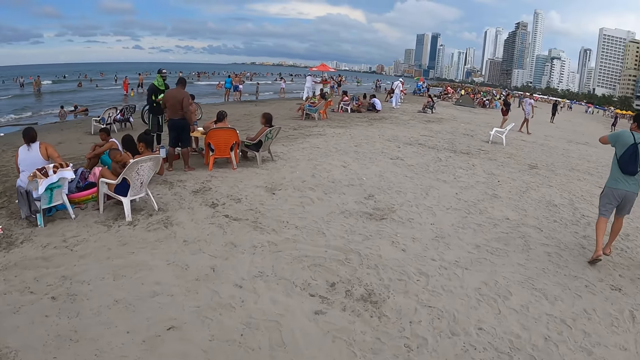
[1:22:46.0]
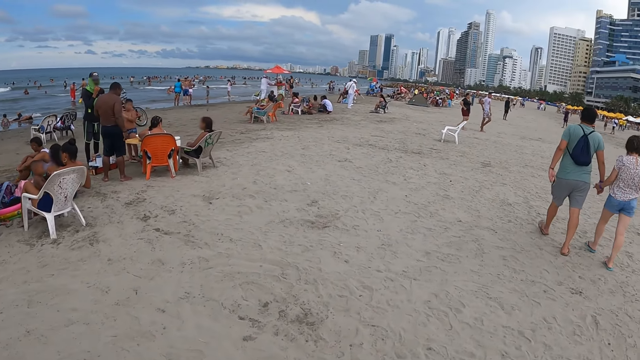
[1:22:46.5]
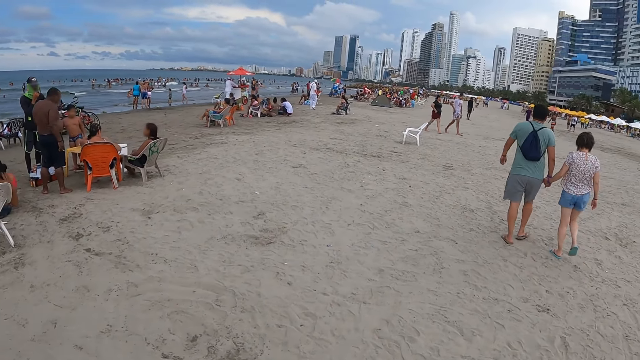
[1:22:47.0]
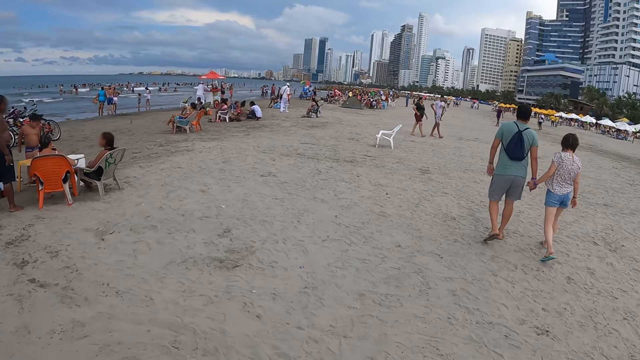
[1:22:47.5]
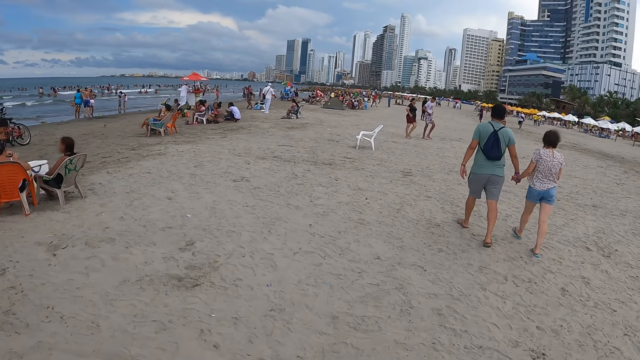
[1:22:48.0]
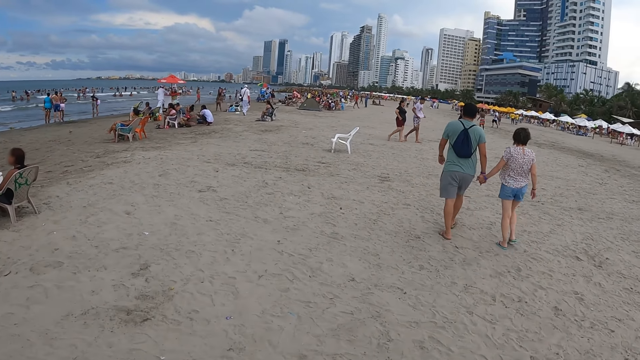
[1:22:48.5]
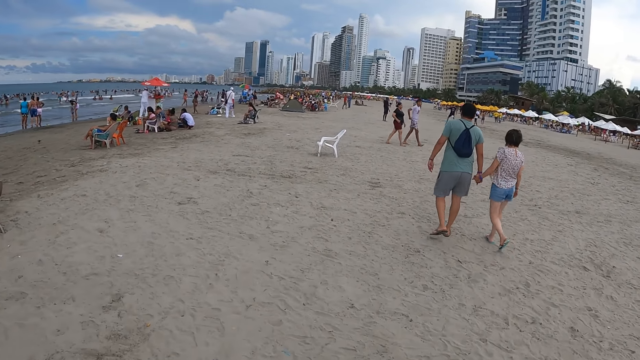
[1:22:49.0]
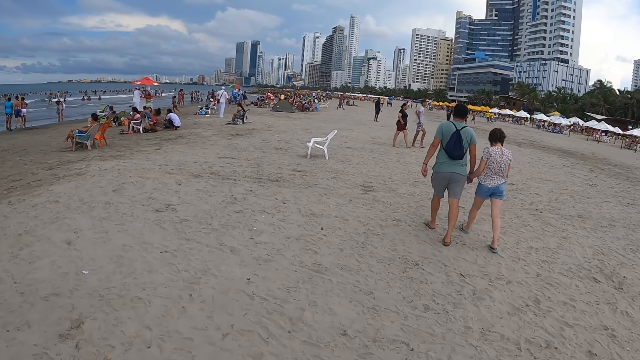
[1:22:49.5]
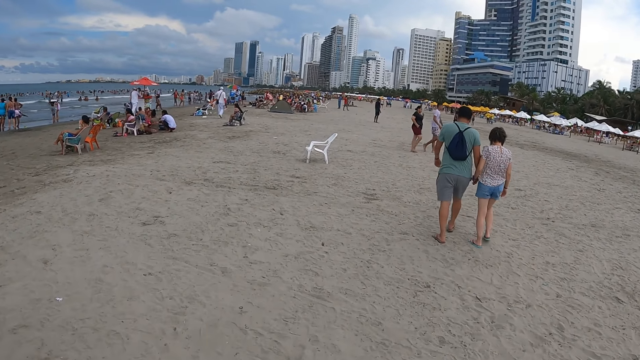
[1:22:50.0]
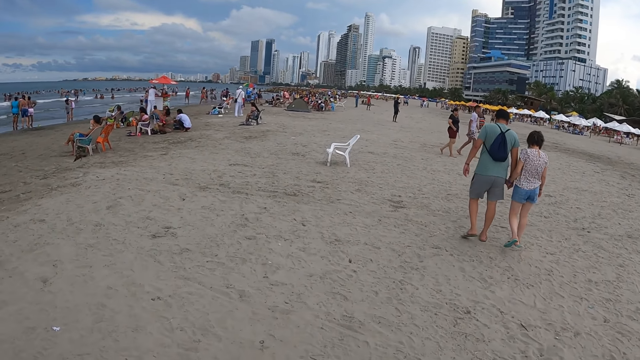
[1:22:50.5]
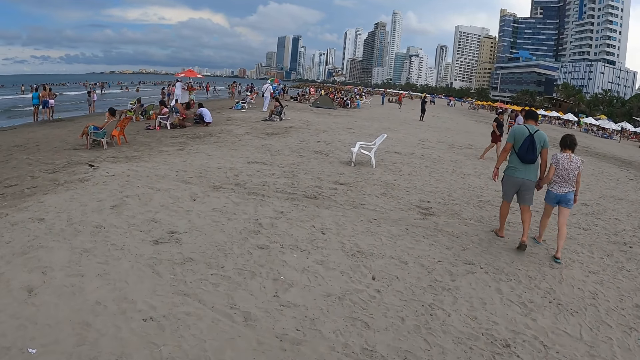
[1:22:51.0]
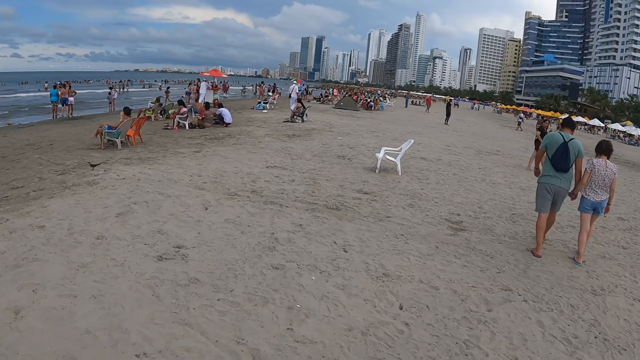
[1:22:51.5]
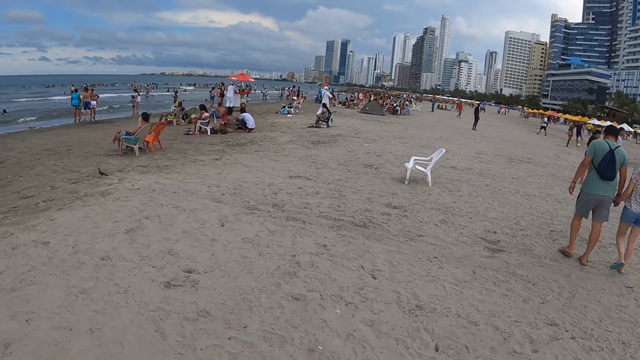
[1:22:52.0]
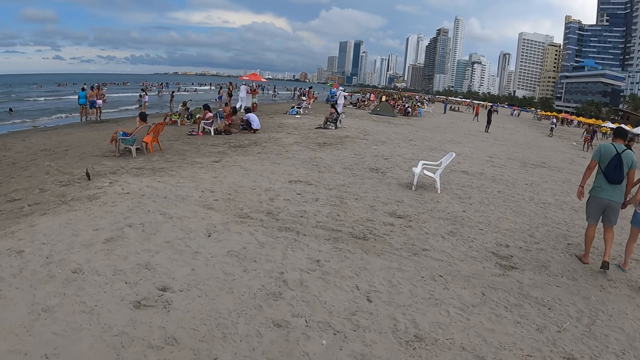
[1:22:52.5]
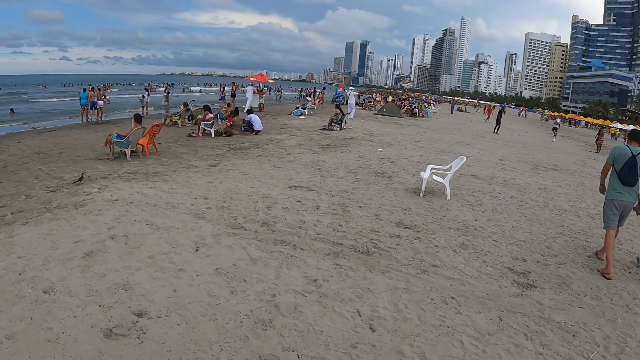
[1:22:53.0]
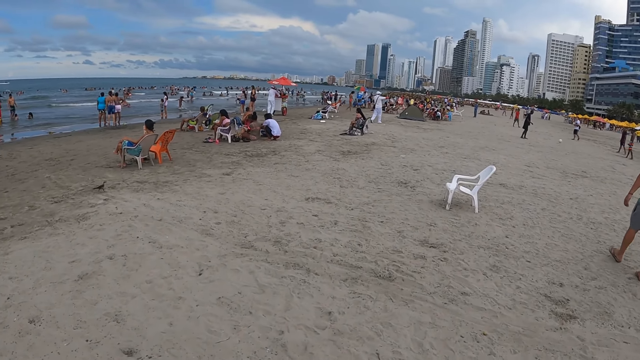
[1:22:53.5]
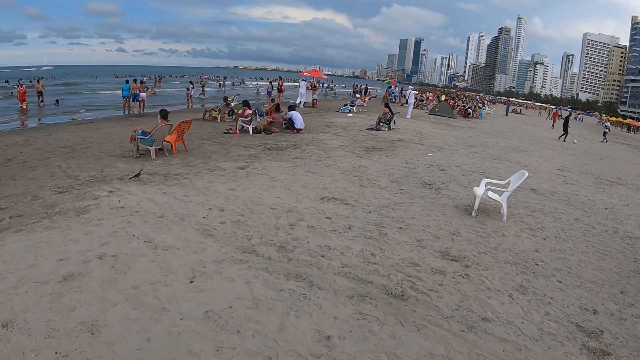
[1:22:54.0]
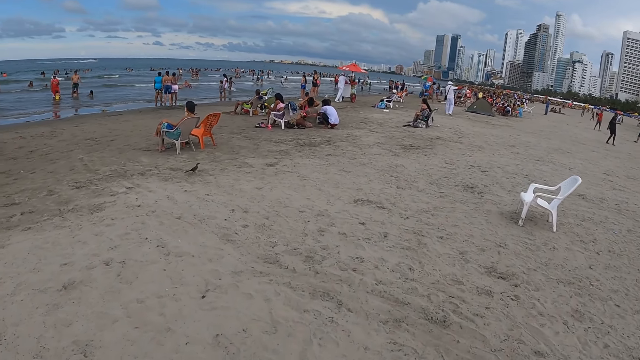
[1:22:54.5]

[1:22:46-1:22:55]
The camera wearer looks around. They walk around.

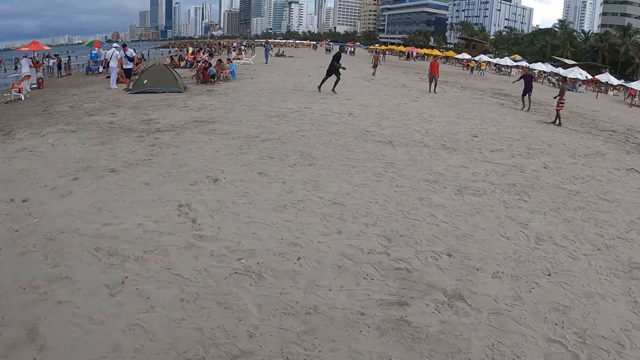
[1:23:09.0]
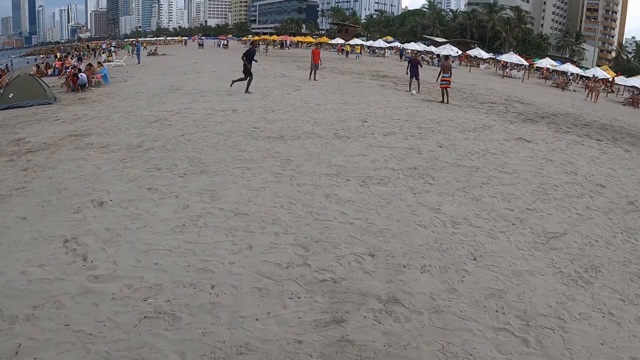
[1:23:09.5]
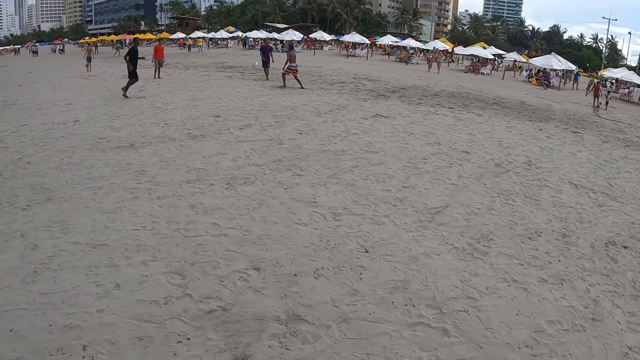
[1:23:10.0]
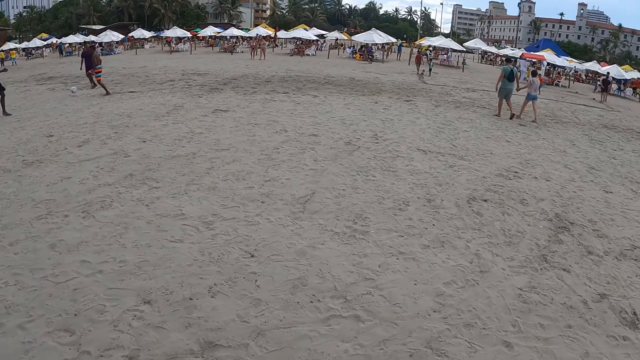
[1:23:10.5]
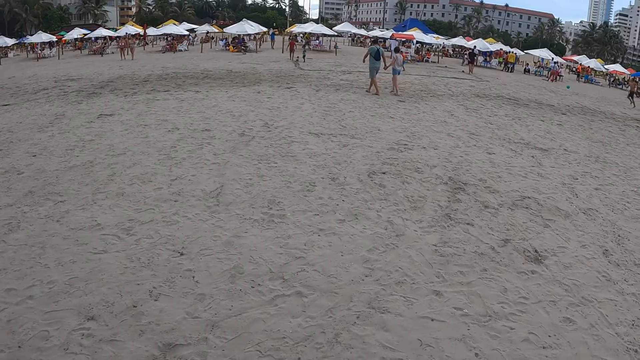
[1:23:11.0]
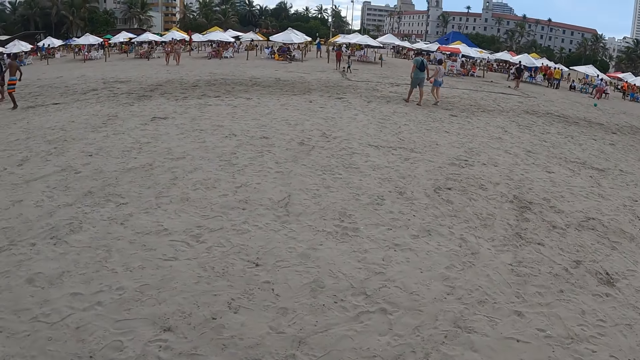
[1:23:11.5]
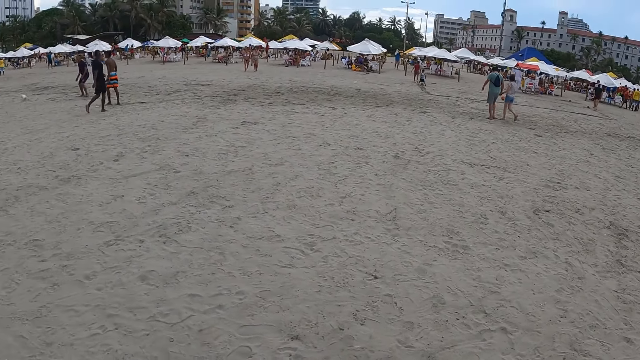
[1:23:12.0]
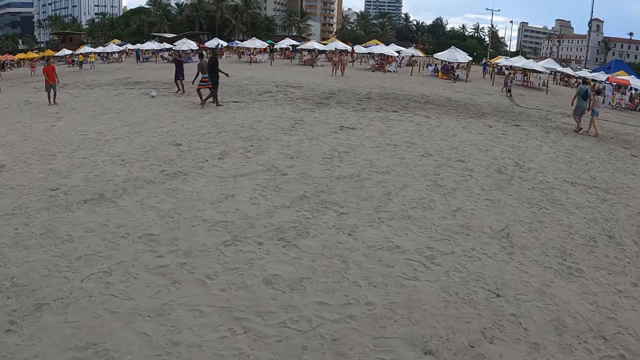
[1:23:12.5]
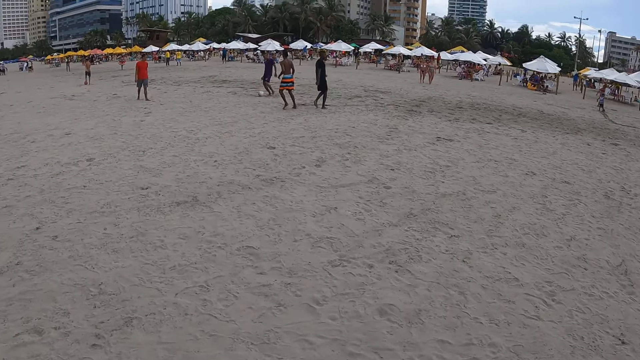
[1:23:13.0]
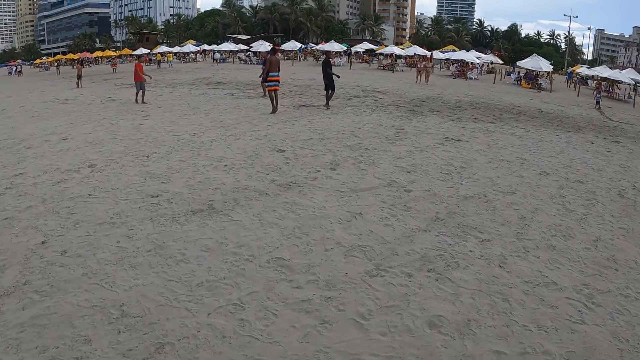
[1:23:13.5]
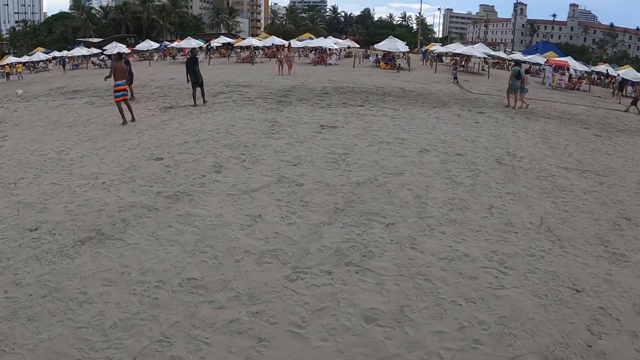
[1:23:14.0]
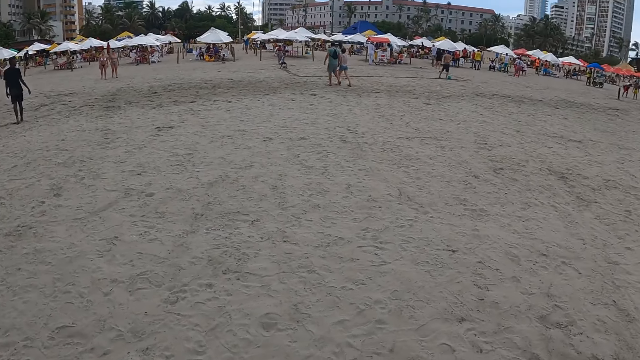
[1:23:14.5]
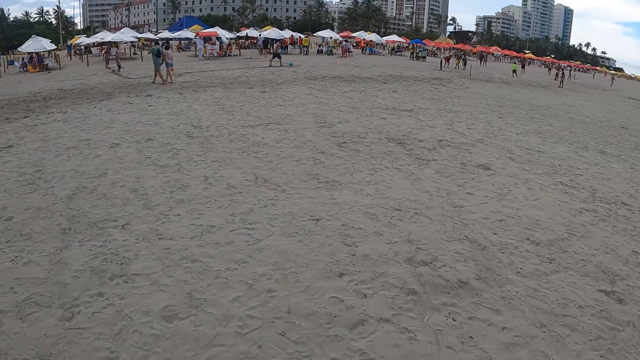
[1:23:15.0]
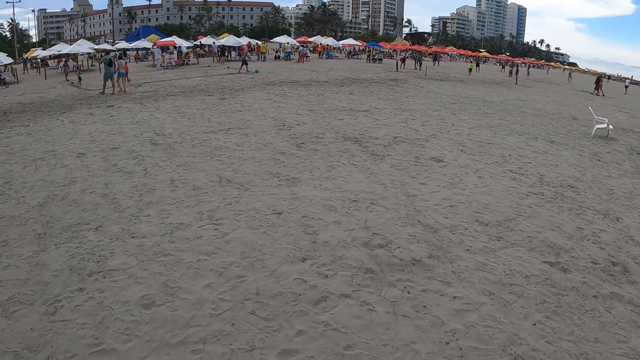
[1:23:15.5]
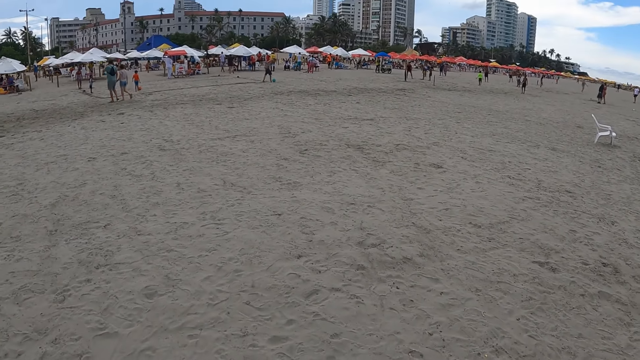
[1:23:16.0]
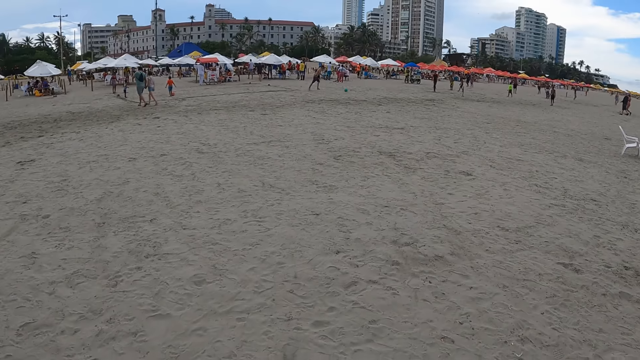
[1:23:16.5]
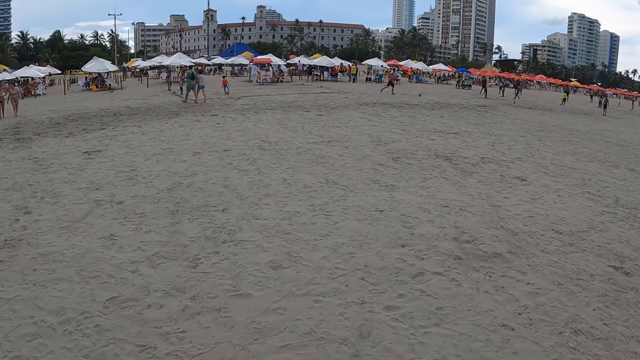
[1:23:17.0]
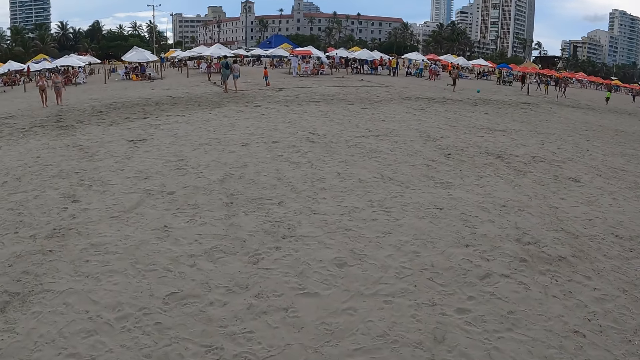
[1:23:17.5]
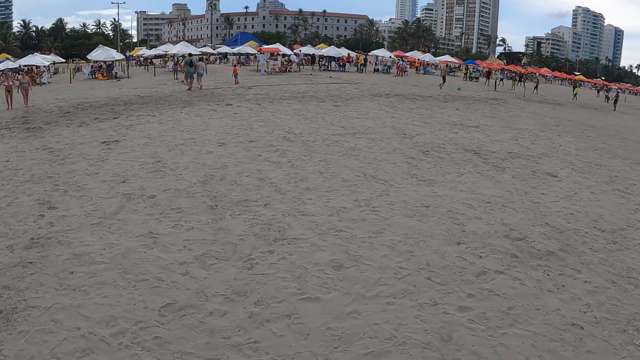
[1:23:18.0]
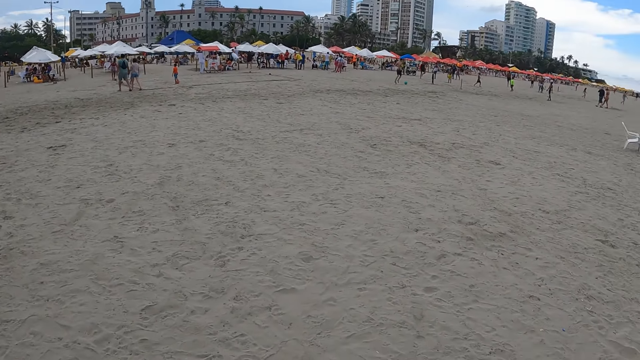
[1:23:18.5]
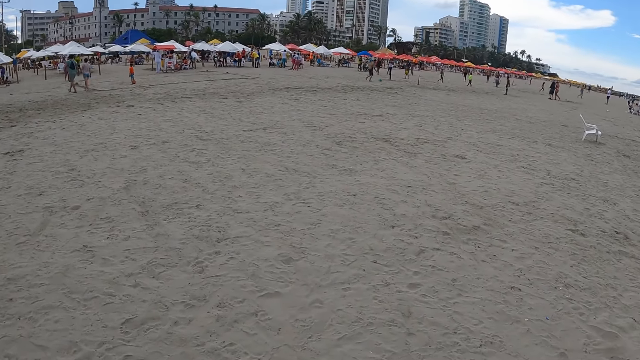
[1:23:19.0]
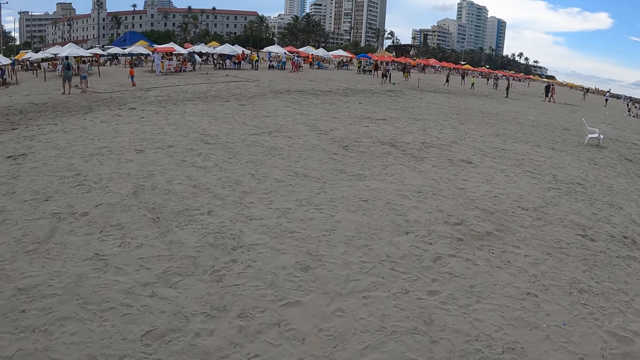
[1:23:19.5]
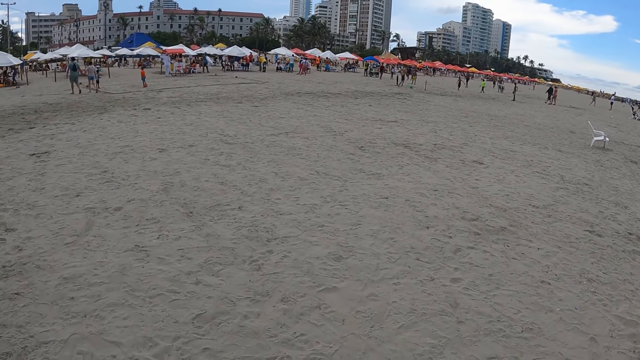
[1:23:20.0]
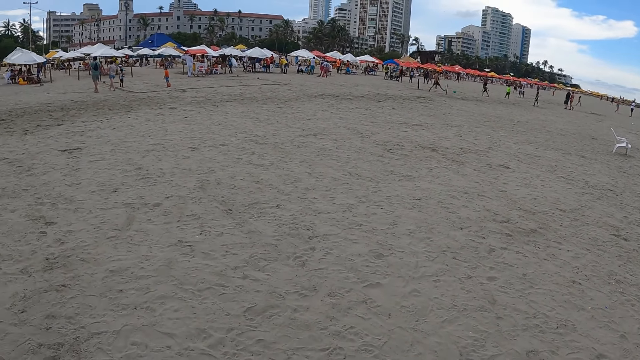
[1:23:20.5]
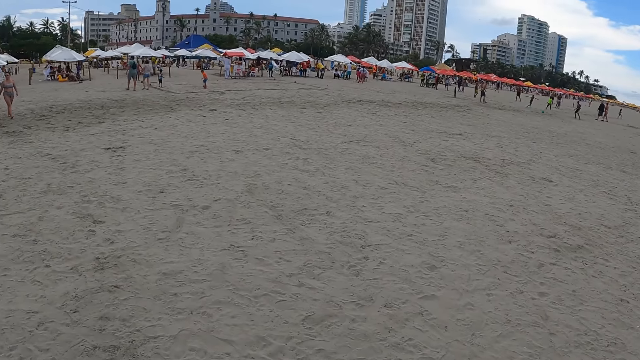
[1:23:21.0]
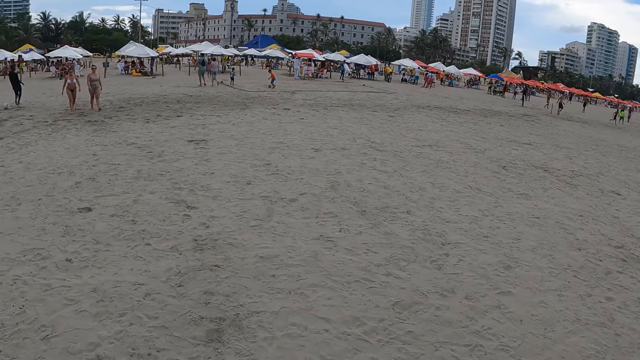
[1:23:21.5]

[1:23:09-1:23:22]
The camera wearer looks around. They walk around. They look around. They walk around.
